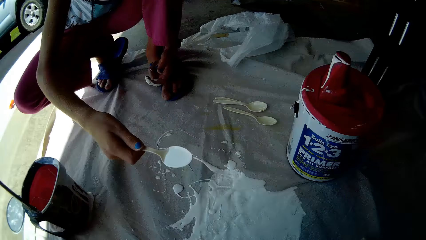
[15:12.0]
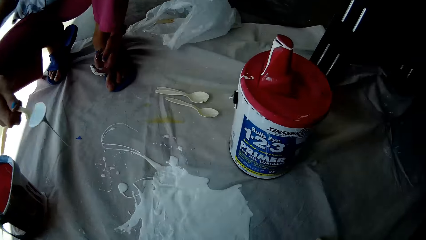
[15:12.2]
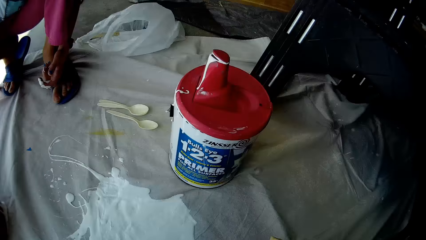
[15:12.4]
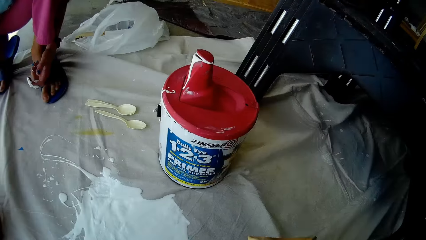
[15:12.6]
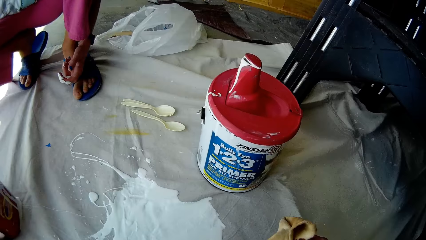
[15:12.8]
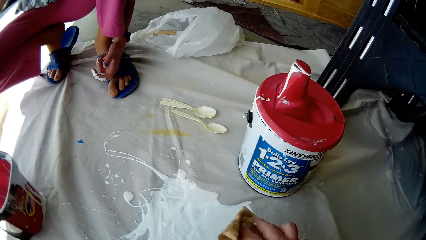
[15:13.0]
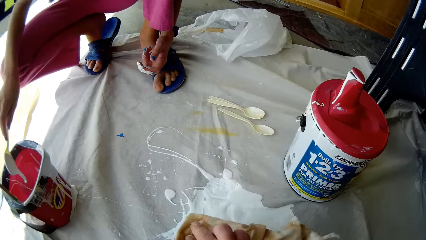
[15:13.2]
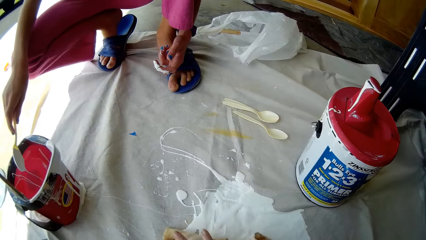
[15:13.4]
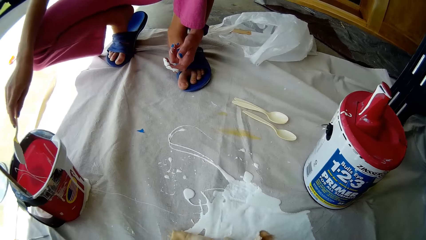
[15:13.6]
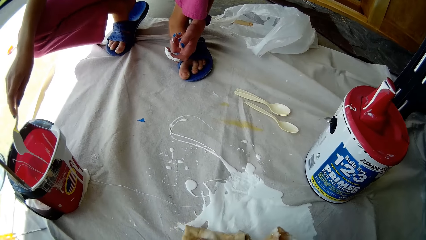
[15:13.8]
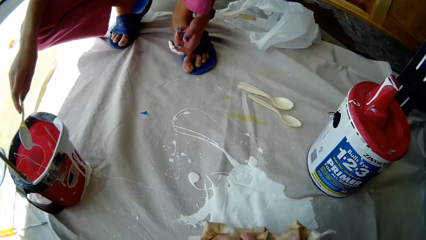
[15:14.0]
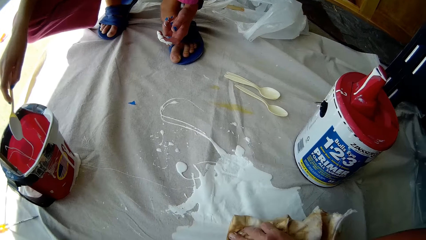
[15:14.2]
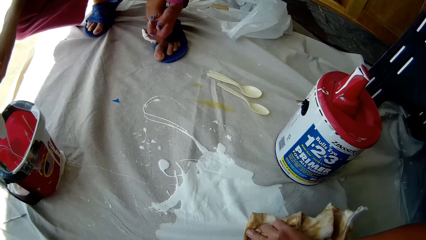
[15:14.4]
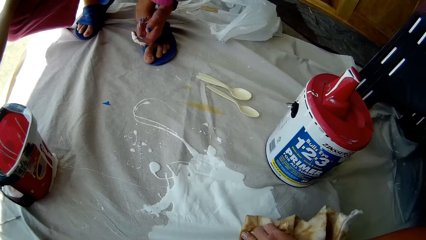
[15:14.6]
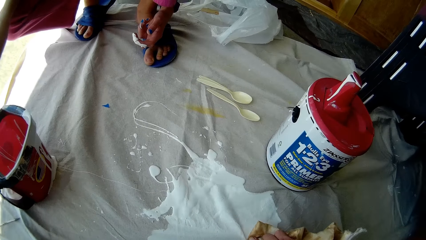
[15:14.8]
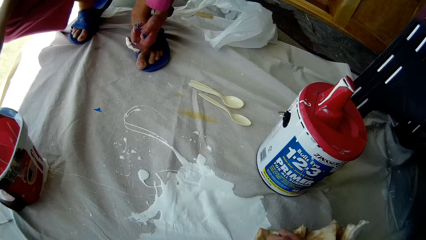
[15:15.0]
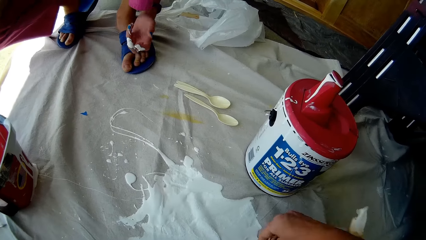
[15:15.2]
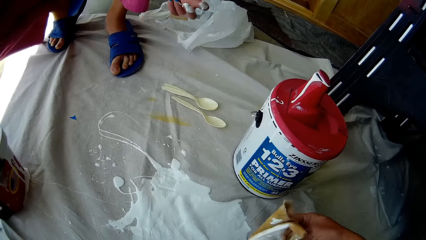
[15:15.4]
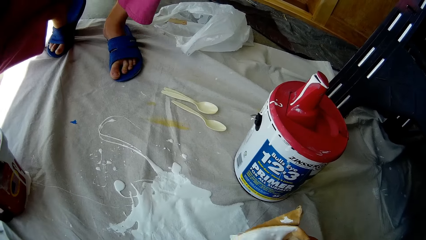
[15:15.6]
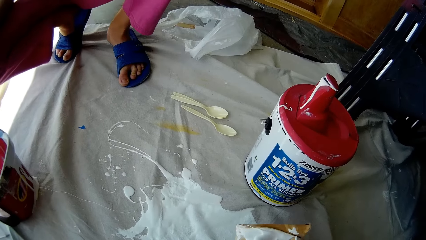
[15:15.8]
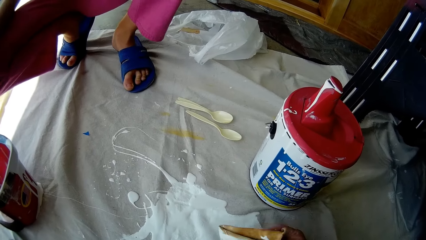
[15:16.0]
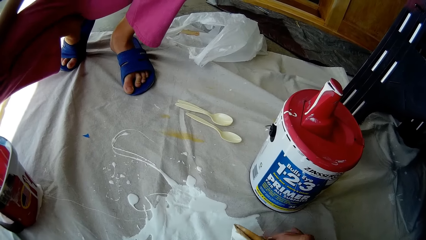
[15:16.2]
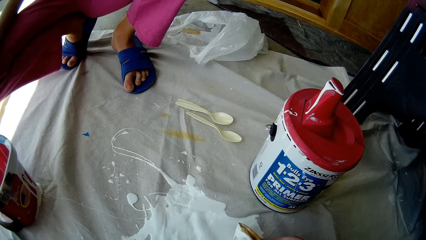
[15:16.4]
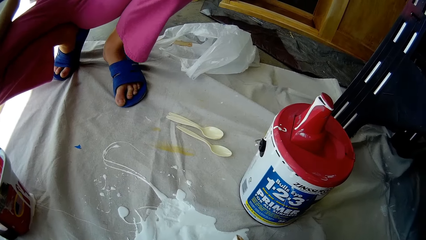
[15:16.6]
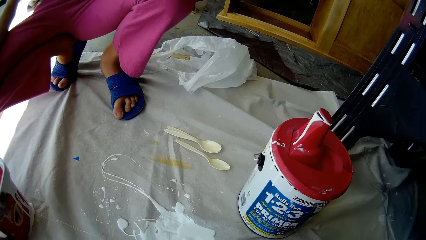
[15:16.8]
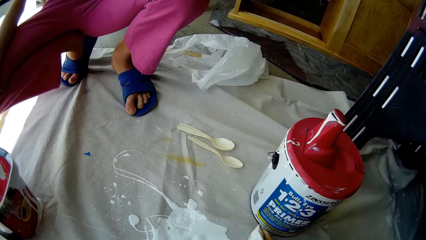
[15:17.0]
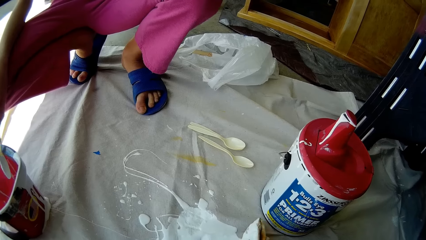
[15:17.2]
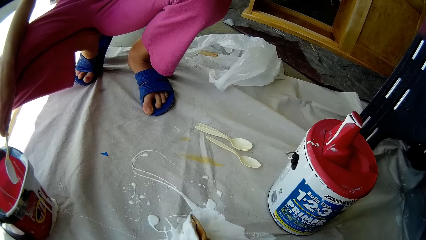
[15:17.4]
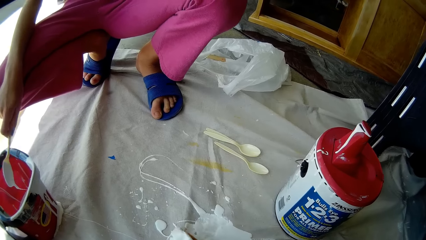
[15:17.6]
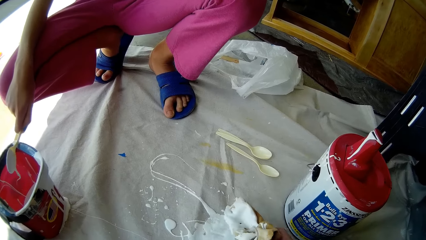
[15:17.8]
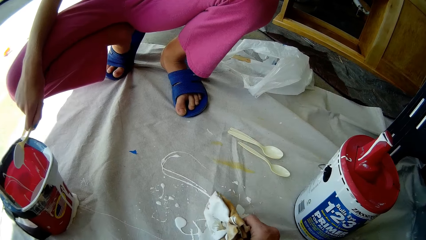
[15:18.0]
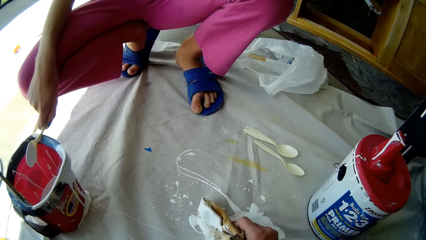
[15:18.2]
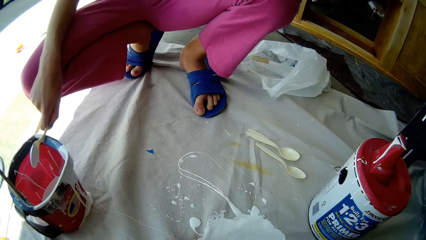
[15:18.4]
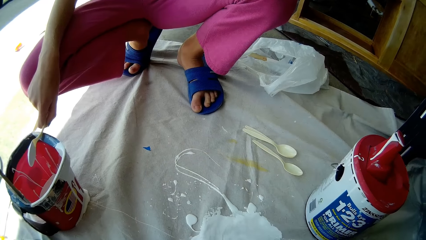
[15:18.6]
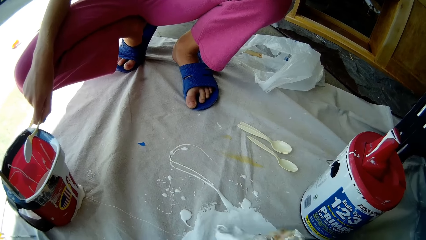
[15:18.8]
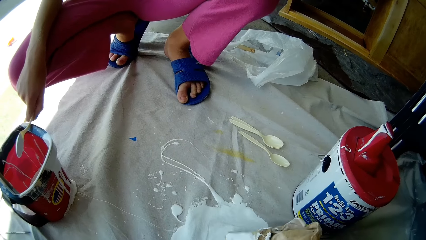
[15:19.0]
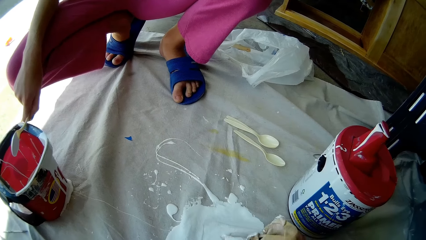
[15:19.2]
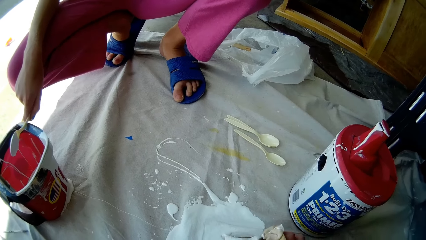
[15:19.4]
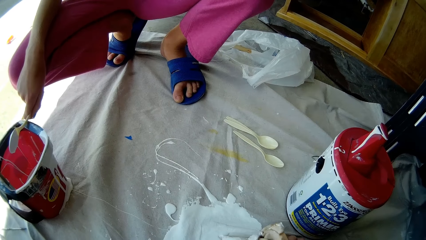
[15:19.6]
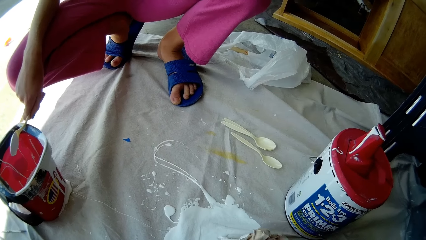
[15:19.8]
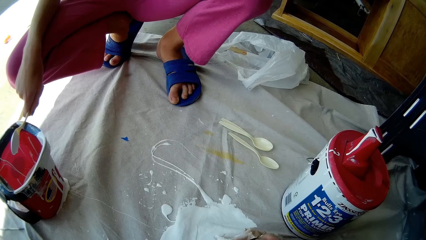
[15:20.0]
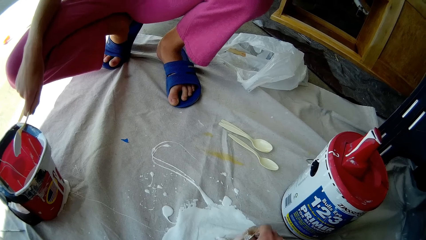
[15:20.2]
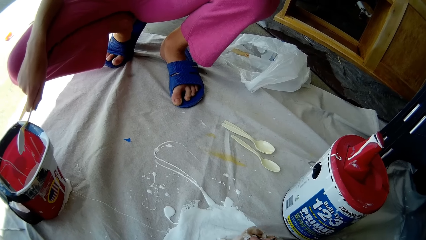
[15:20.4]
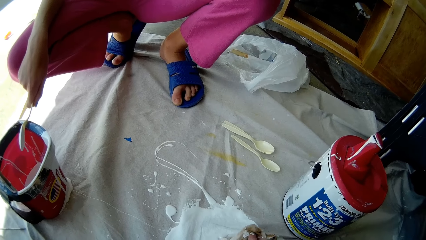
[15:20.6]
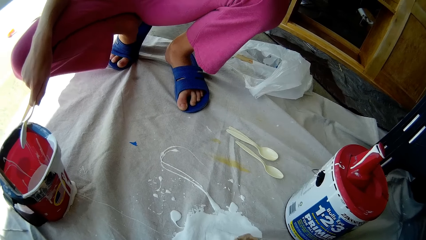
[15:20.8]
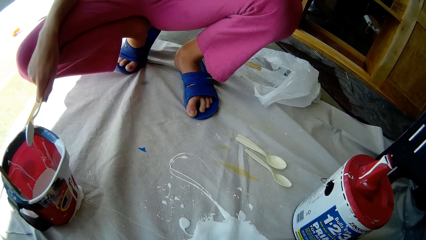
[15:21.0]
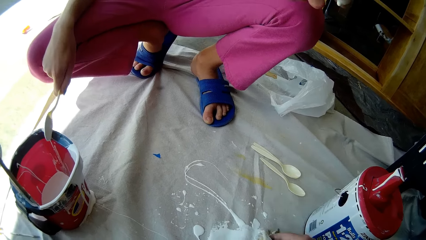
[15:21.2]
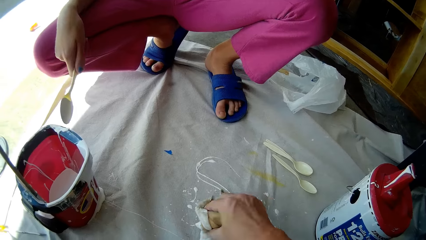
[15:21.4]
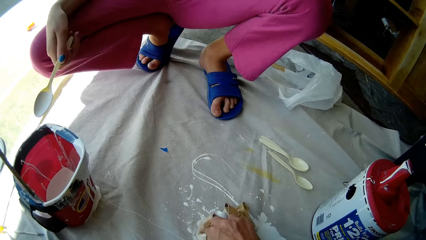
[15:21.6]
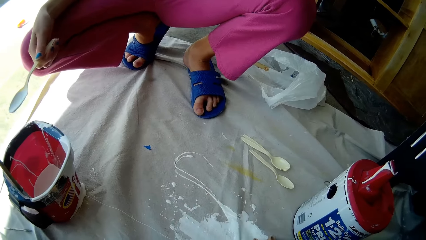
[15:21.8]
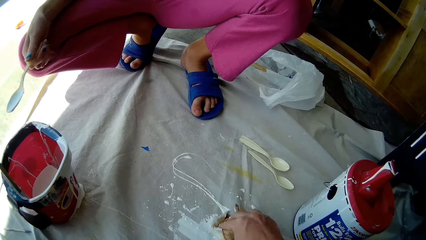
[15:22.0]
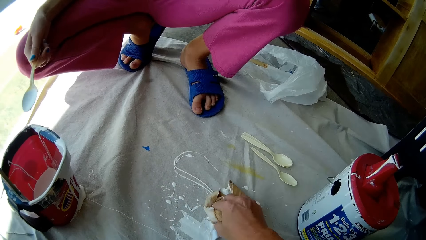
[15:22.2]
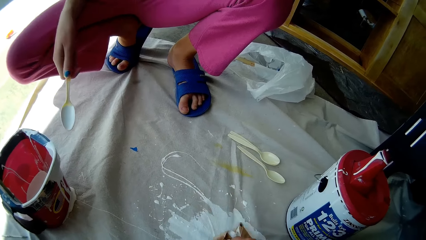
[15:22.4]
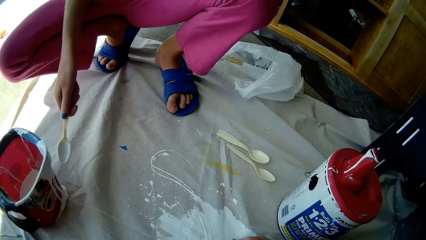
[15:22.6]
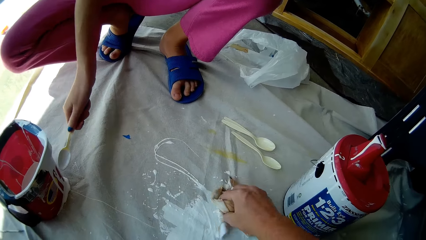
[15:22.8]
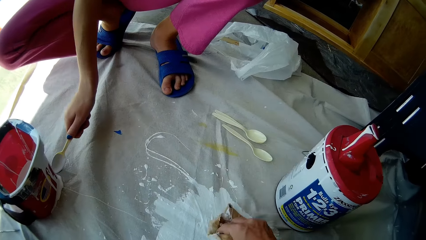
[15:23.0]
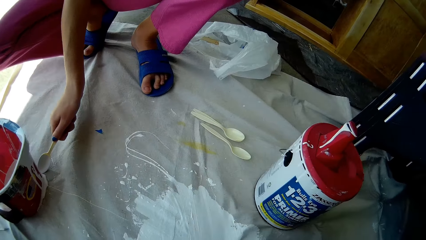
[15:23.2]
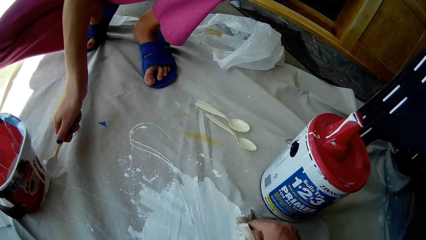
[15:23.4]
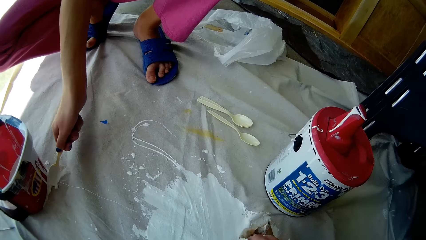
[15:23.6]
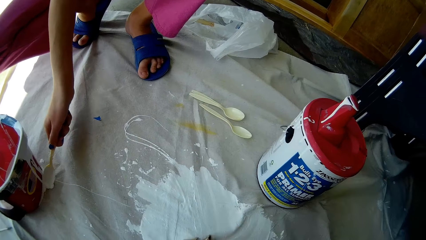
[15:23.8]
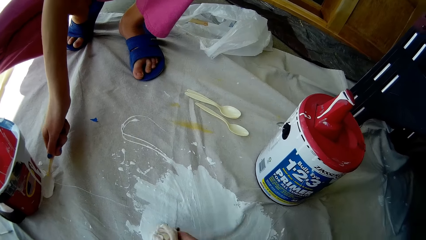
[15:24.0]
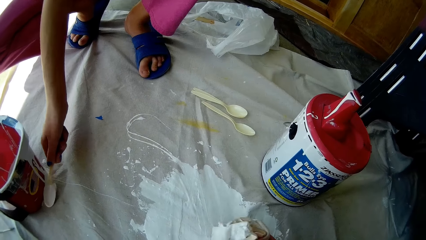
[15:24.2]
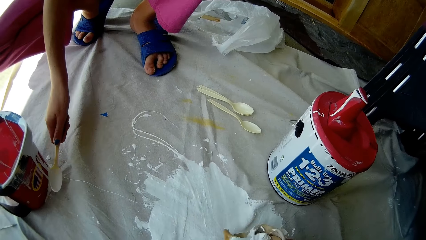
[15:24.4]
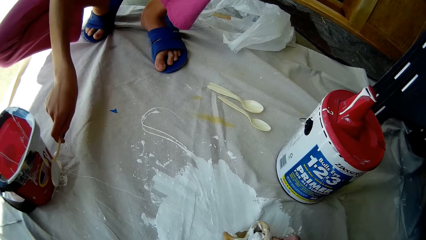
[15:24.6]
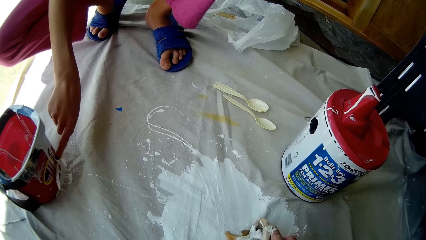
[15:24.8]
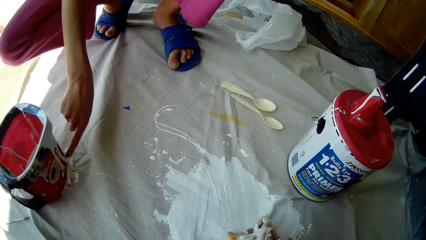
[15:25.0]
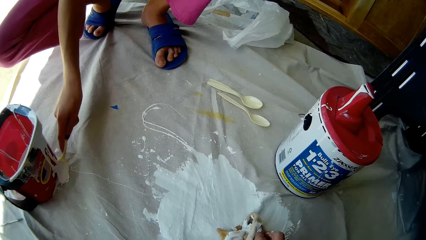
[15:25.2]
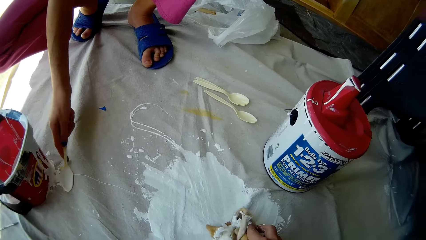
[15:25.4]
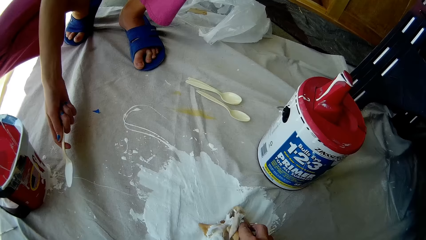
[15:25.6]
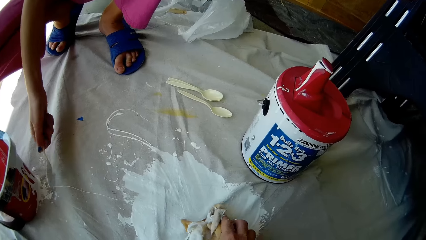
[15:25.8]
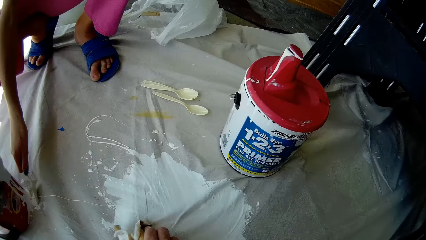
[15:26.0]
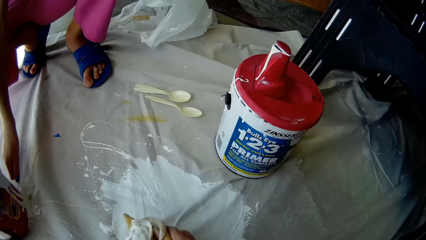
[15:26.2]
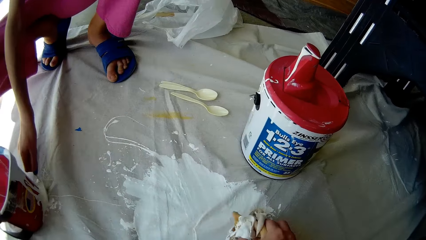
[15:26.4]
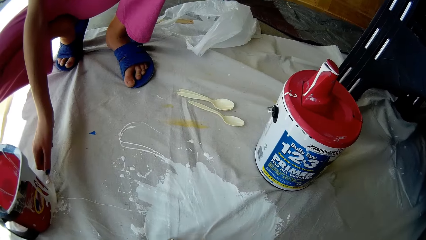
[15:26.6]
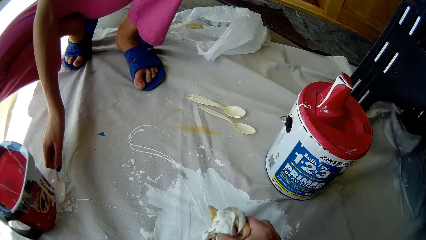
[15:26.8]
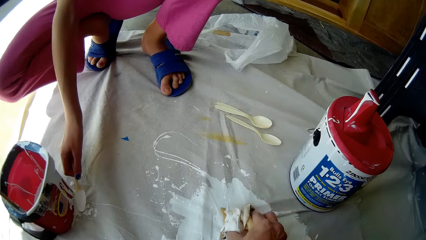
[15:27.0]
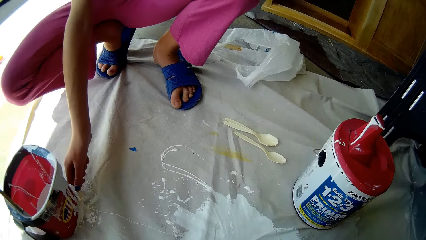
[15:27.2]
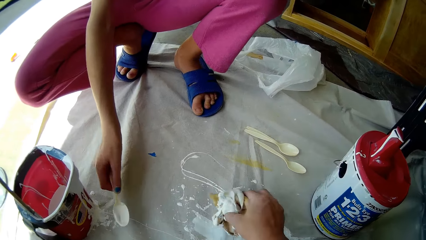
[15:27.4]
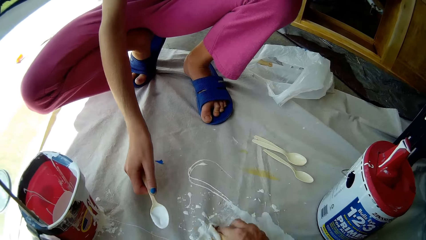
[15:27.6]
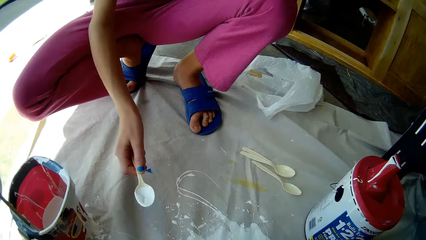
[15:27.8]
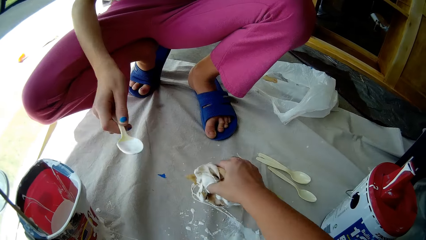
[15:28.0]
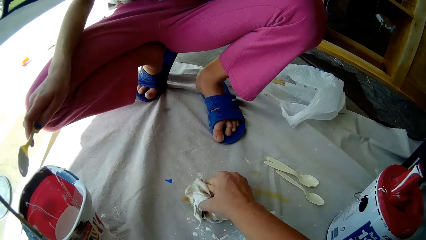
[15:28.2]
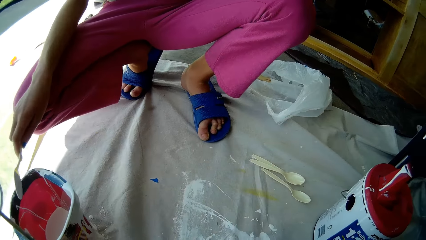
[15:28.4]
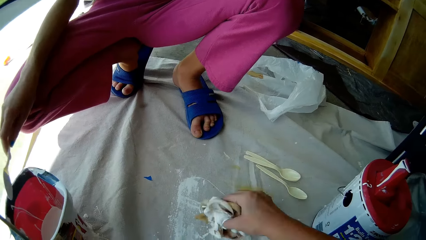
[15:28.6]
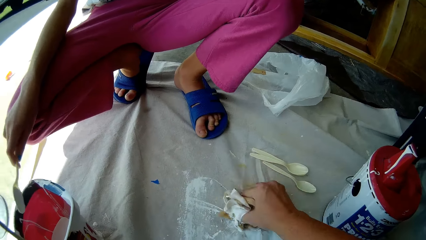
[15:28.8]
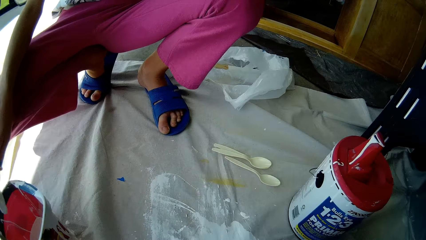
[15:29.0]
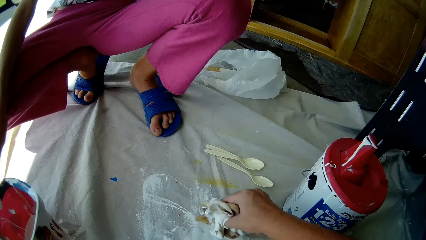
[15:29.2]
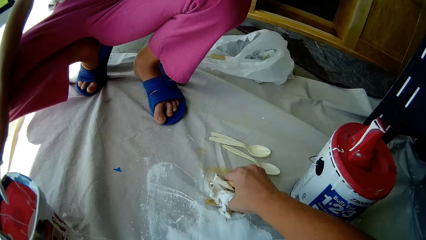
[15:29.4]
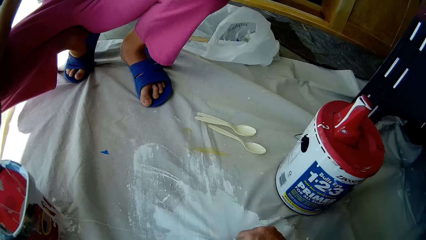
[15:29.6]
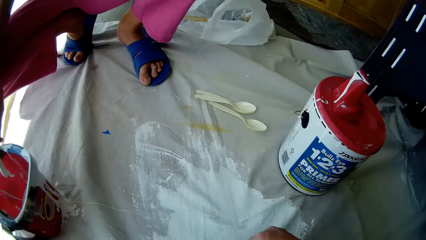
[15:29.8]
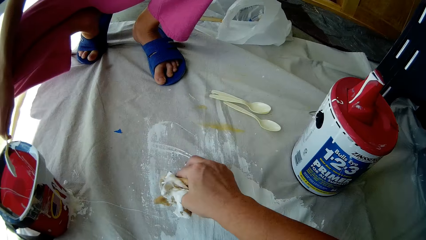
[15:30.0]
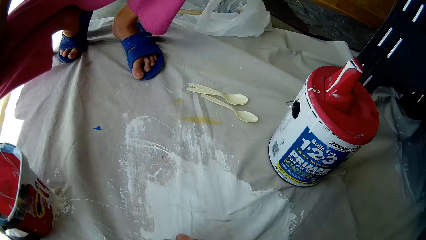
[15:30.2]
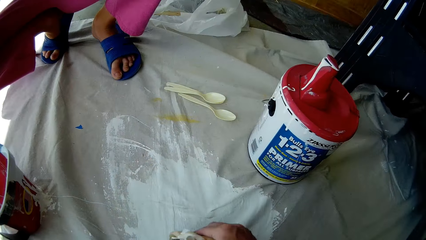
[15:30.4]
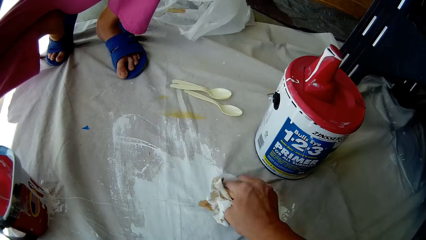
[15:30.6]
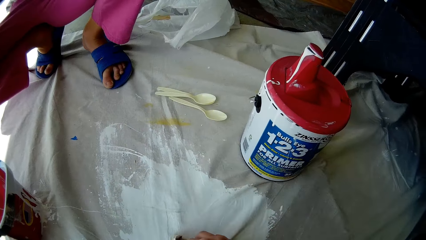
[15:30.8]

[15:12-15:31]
The camera wearer cleans some white paint off the cloth with a cloth. The girl scoops some white paint from the cloth into the paint container with the plastic spoon. The girl interacts with the camera wearer. The girl puts the paint in the container. The camera wearer wipes the paint with a piece of cloth.
